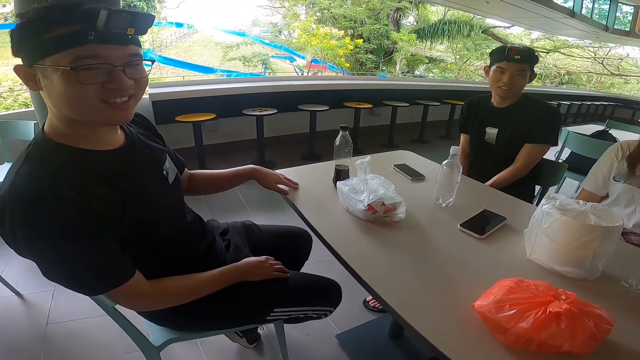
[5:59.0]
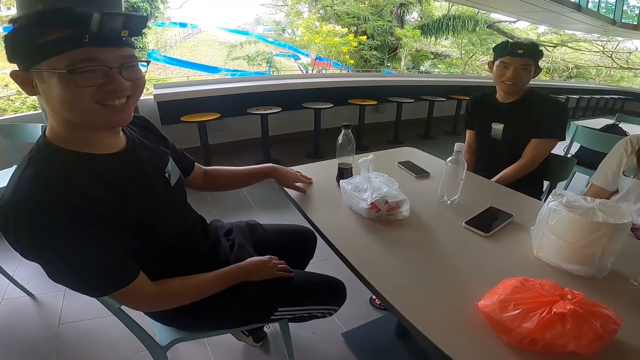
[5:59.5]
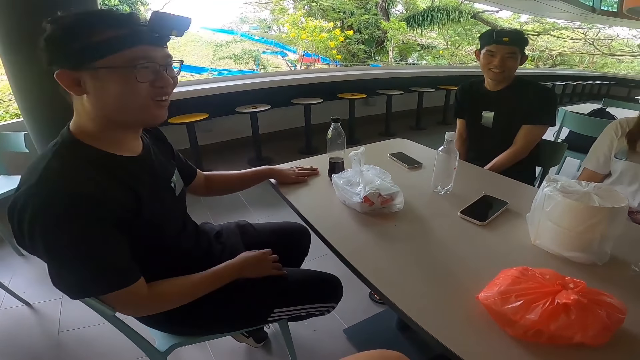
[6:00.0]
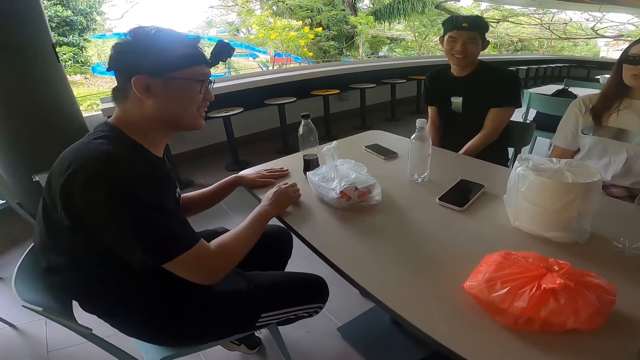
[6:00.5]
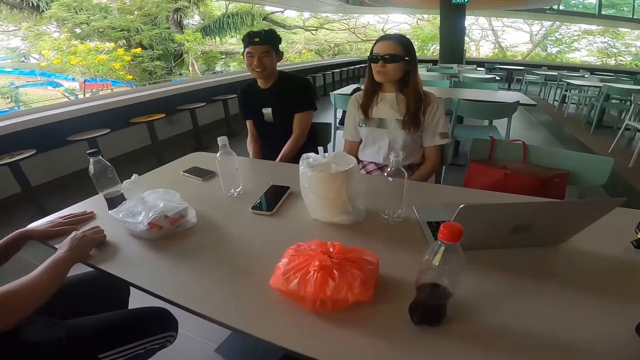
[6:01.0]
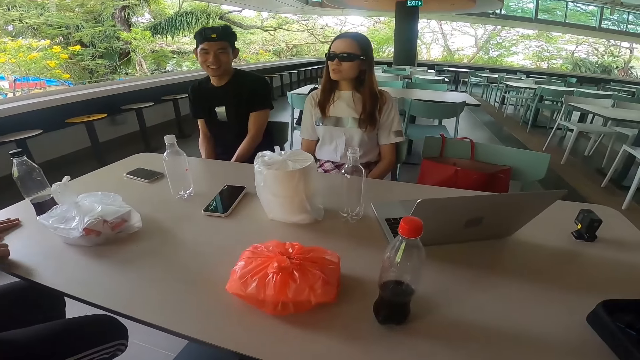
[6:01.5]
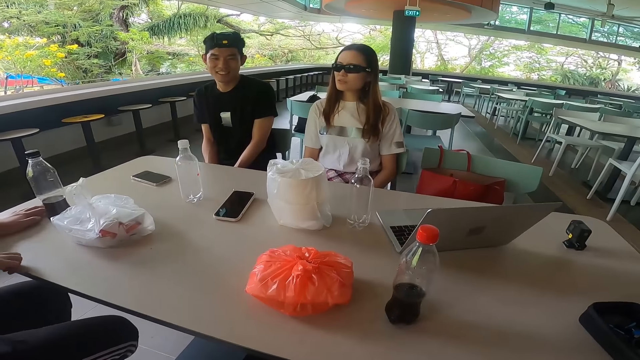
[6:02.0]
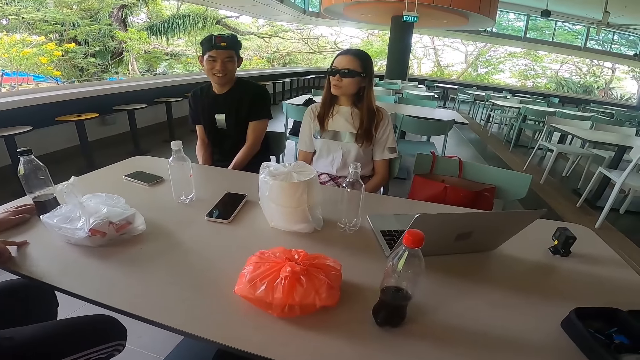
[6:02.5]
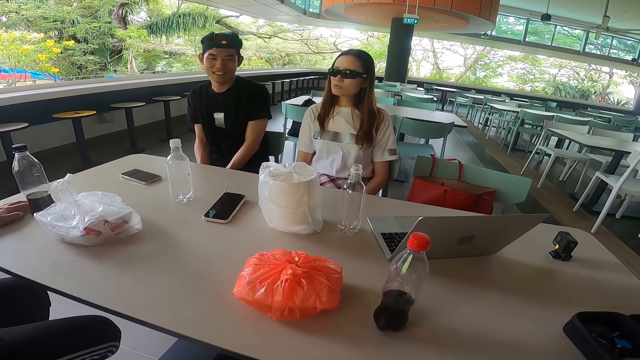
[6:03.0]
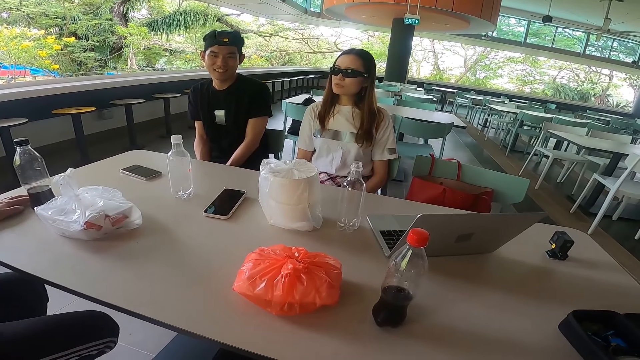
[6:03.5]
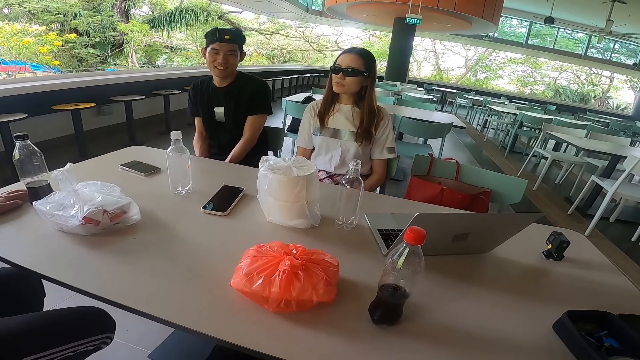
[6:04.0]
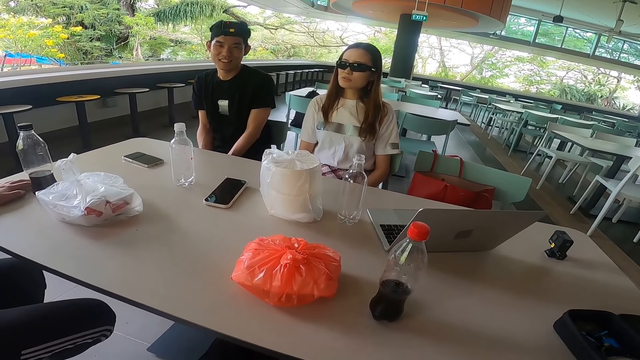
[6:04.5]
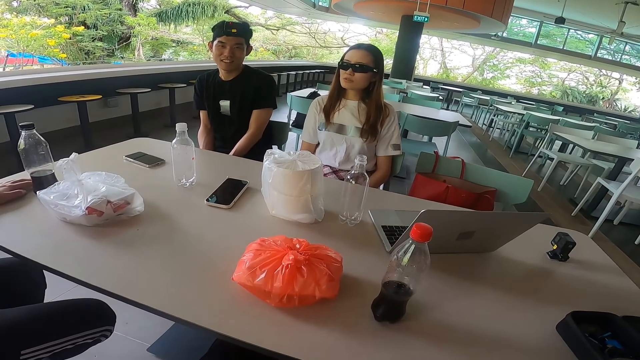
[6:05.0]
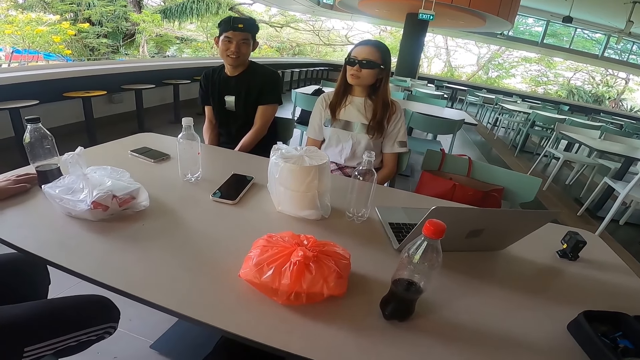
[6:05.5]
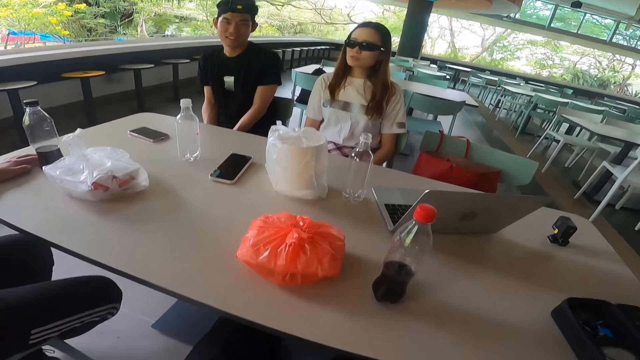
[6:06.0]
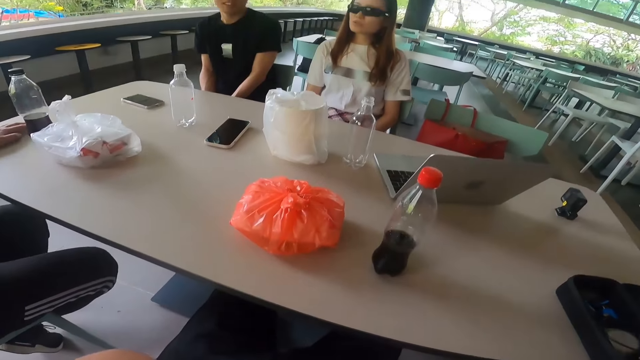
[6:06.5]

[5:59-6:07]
The camera wearer stares at a man. They stare at a lady.

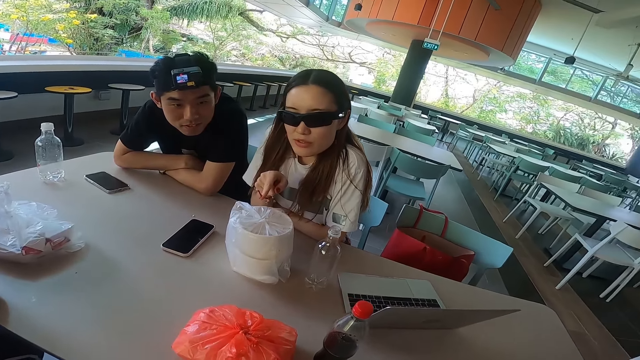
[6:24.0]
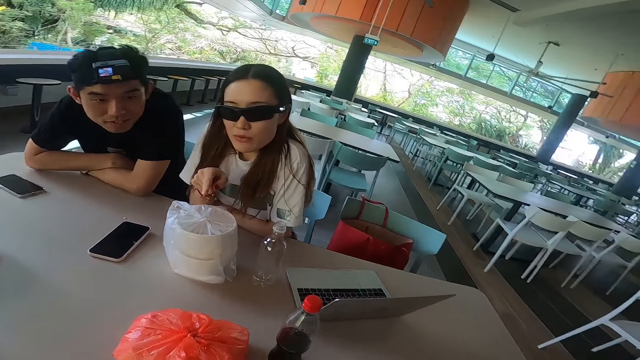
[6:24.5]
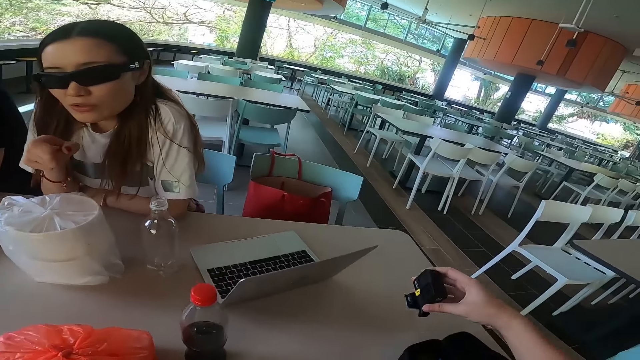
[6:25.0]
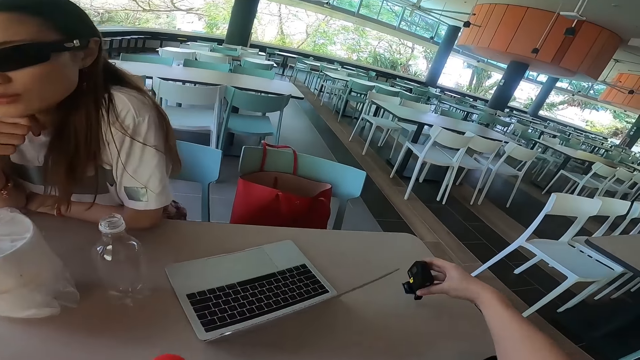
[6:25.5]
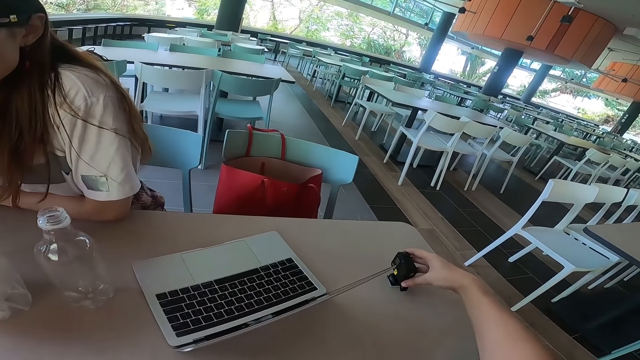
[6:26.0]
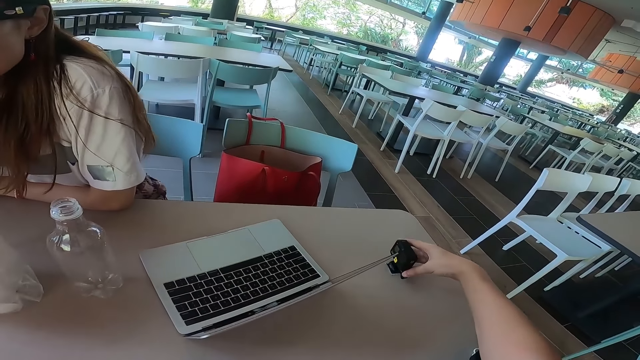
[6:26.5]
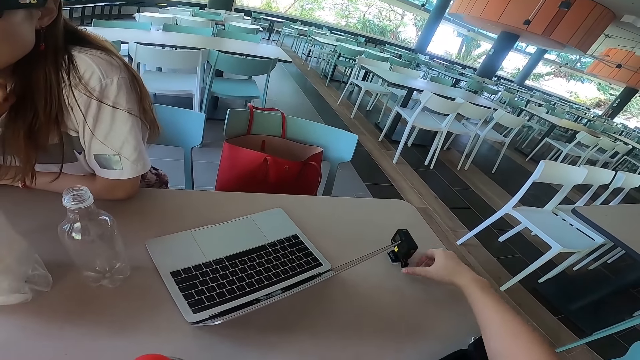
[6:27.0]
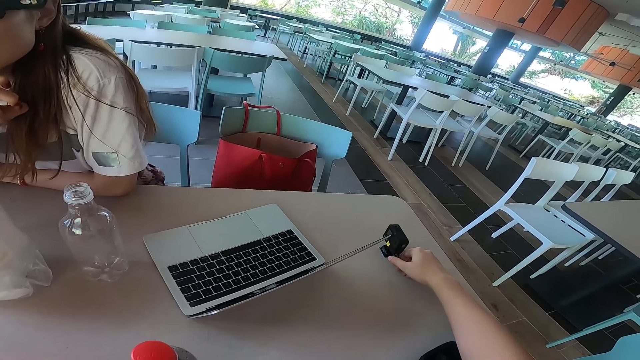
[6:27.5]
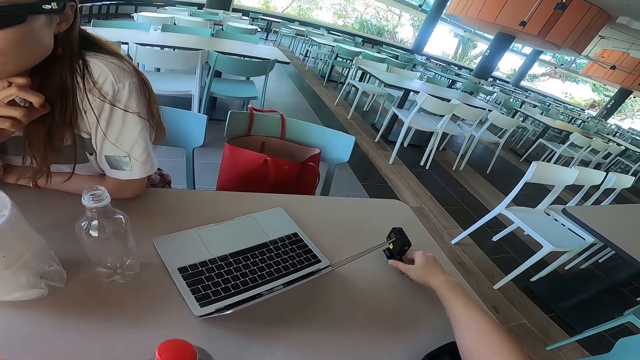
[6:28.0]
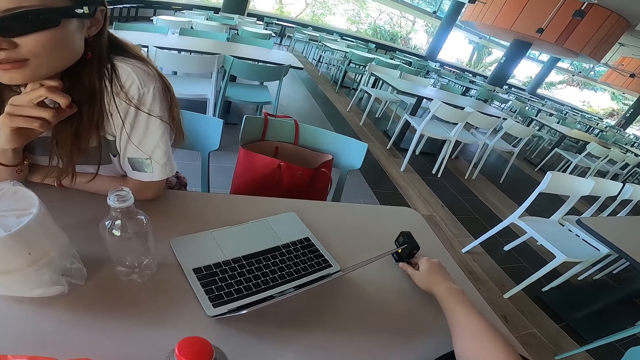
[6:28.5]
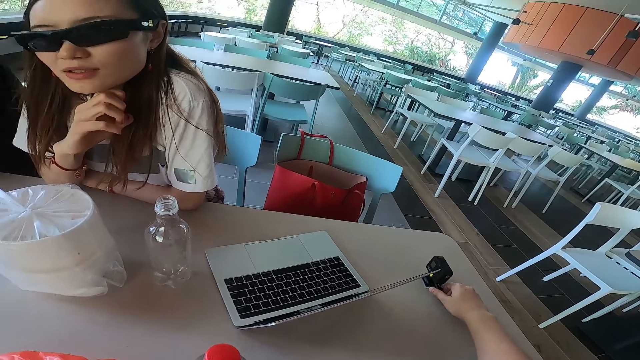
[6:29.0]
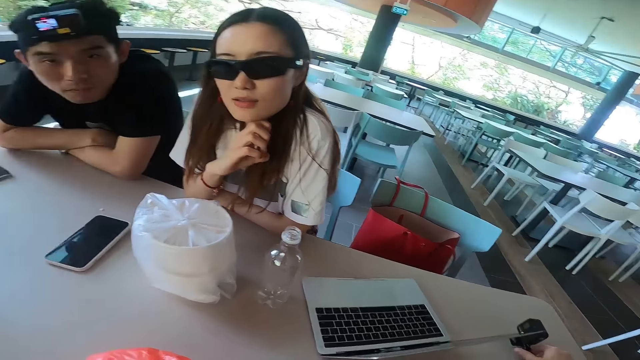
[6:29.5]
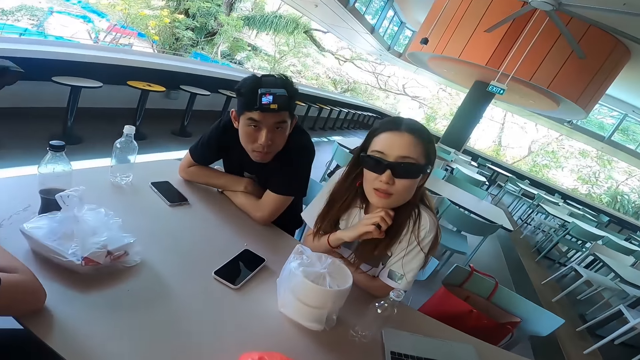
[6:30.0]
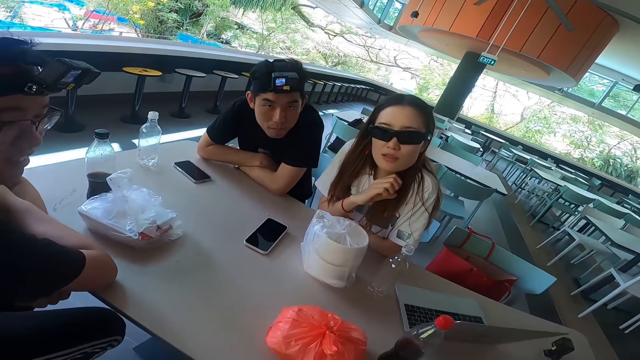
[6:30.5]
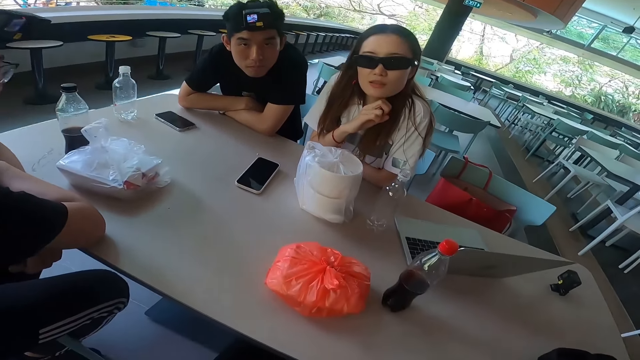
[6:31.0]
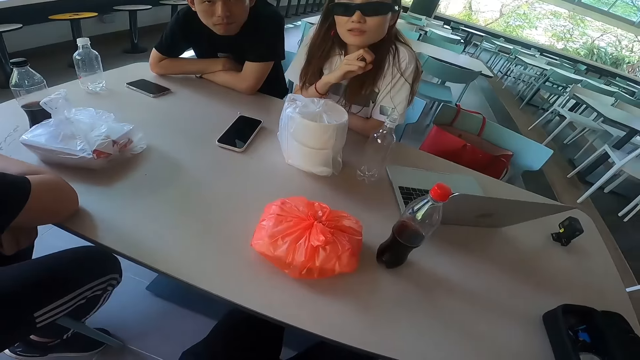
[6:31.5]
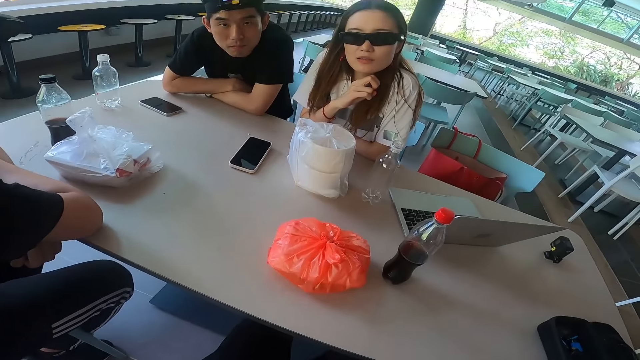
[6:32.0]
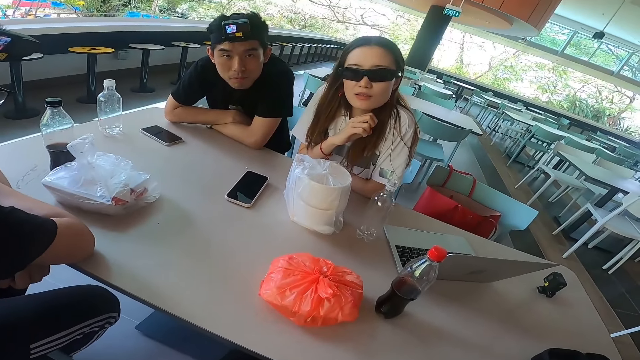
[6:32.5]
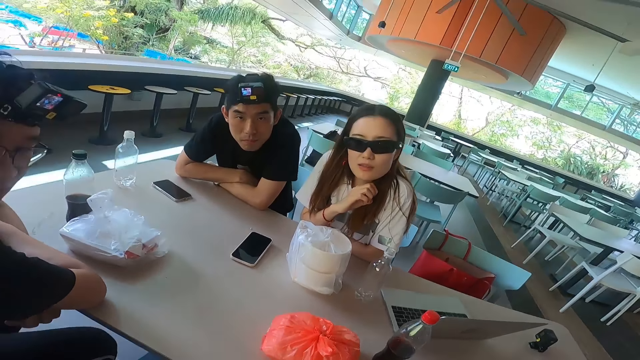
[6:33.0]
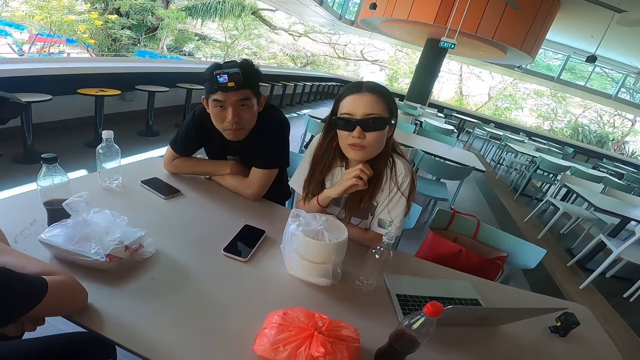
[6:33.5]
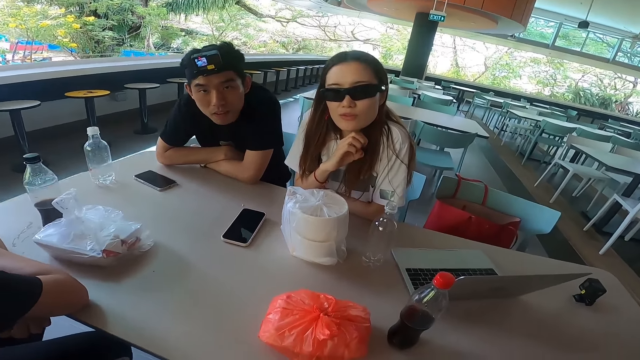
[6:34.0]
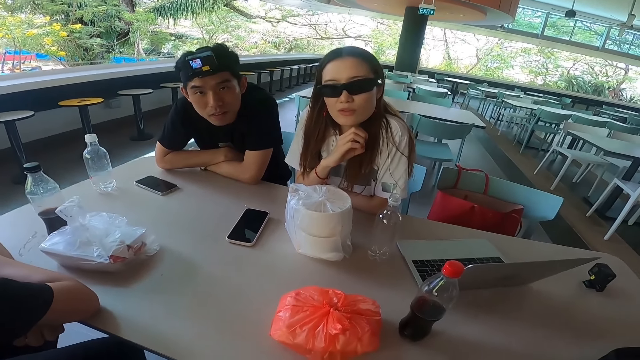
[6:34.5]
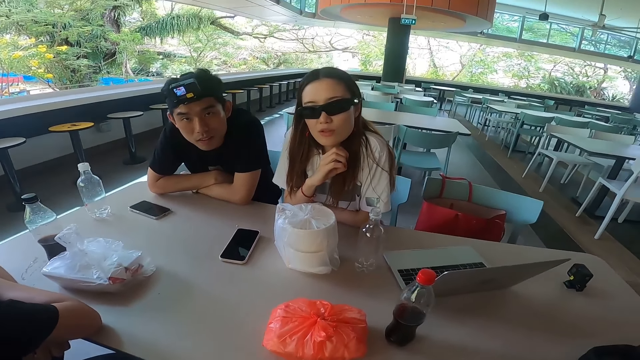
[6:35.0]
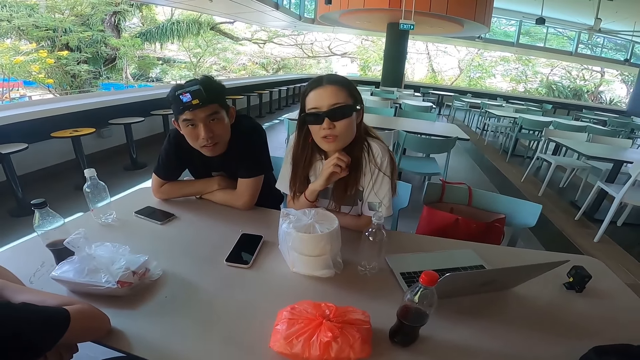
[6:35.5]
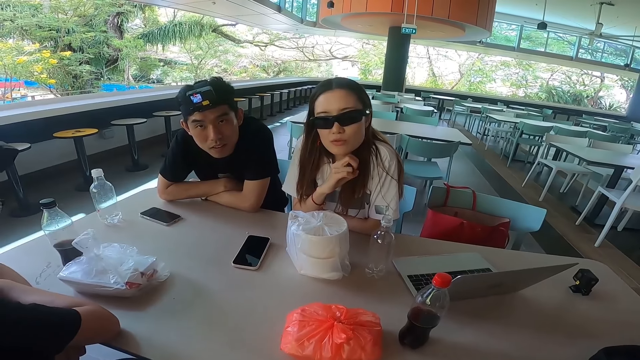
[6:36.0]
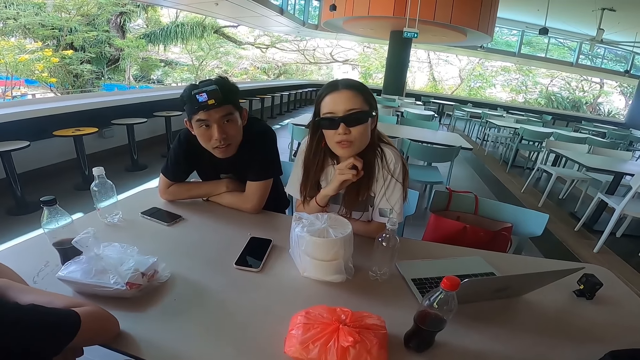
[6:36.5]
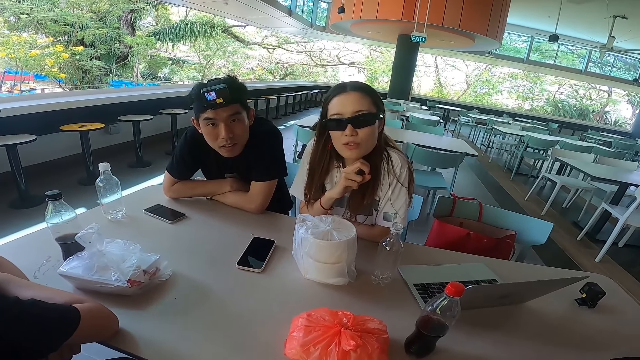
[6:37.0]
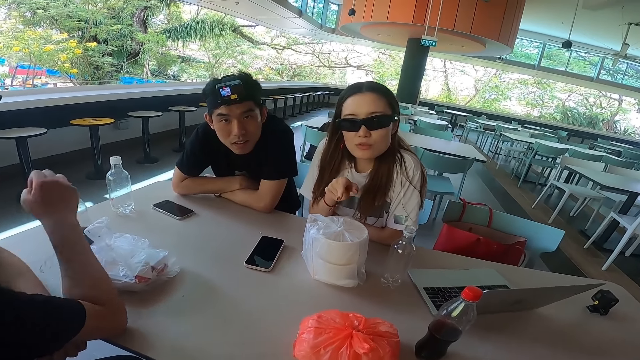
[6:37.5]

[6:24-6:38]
The camera wearer puts the camera on the table as they talk. They stare at the table.
